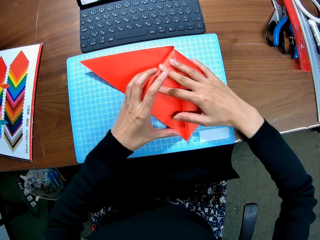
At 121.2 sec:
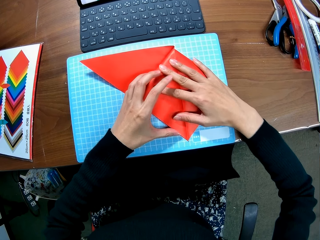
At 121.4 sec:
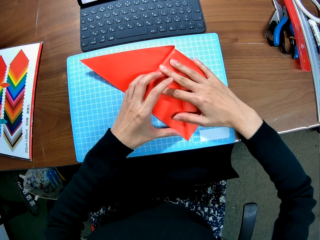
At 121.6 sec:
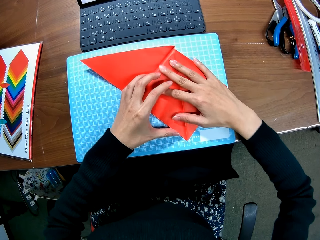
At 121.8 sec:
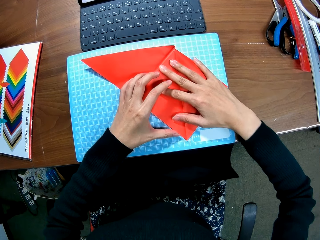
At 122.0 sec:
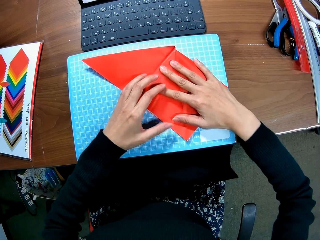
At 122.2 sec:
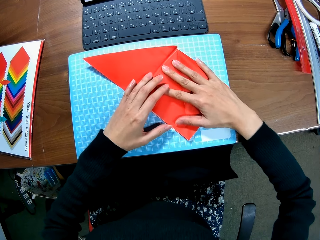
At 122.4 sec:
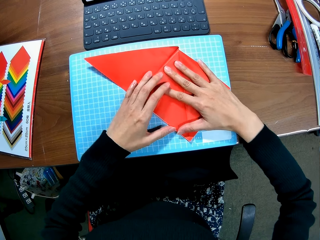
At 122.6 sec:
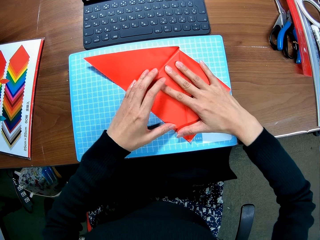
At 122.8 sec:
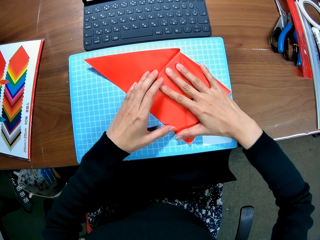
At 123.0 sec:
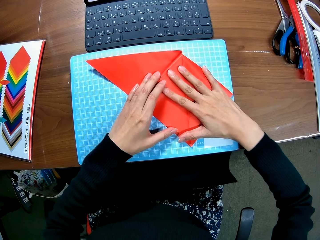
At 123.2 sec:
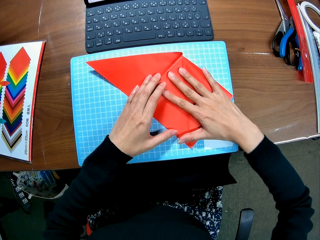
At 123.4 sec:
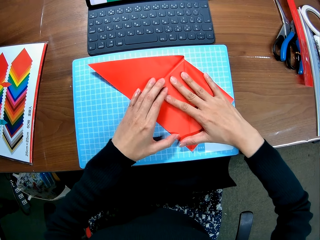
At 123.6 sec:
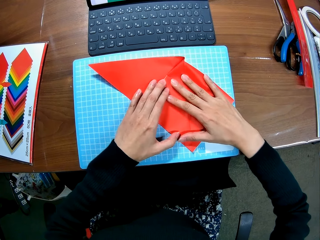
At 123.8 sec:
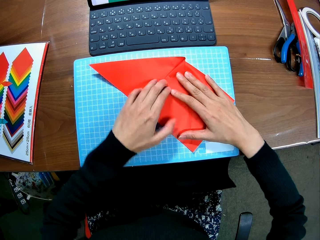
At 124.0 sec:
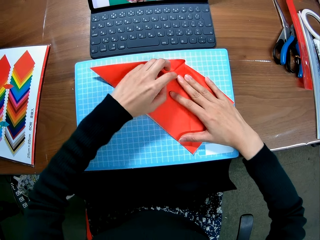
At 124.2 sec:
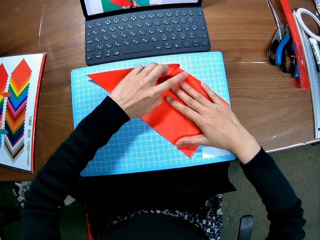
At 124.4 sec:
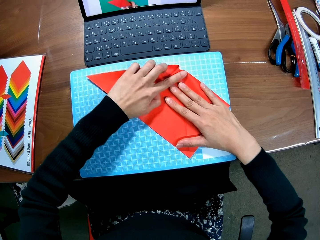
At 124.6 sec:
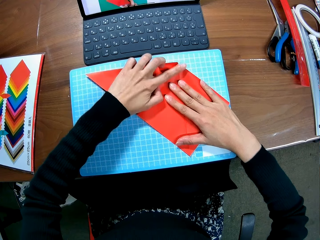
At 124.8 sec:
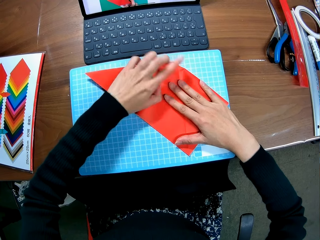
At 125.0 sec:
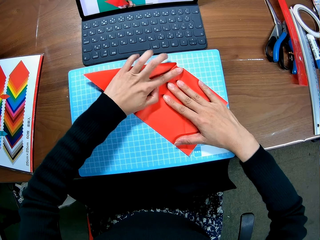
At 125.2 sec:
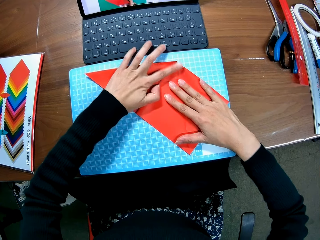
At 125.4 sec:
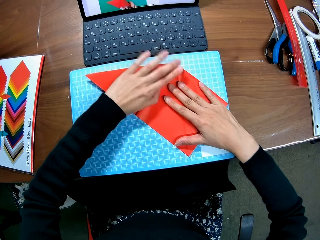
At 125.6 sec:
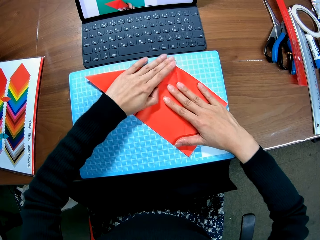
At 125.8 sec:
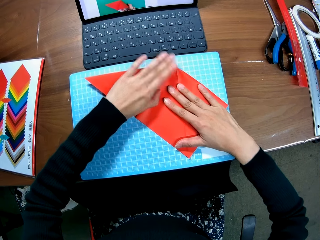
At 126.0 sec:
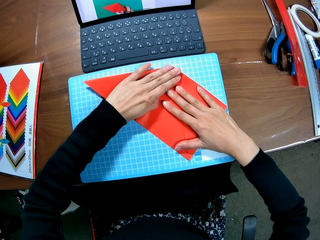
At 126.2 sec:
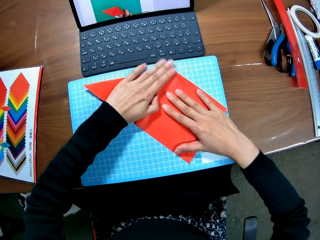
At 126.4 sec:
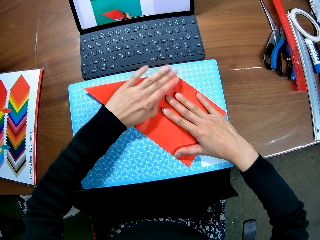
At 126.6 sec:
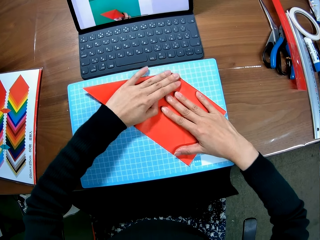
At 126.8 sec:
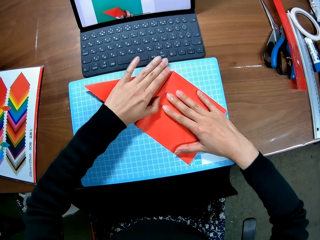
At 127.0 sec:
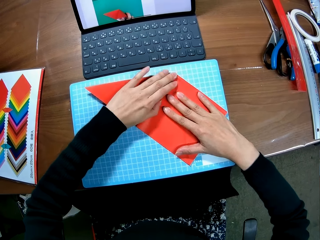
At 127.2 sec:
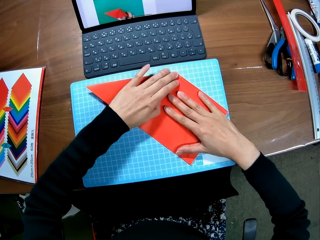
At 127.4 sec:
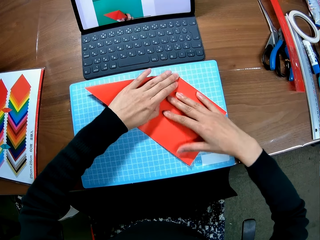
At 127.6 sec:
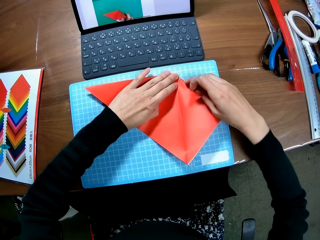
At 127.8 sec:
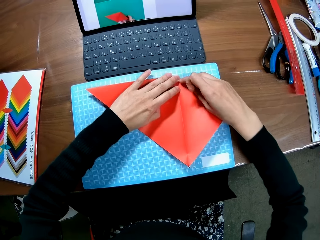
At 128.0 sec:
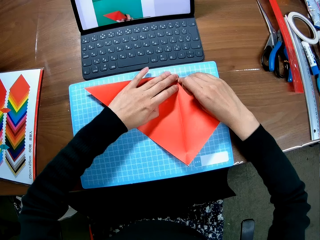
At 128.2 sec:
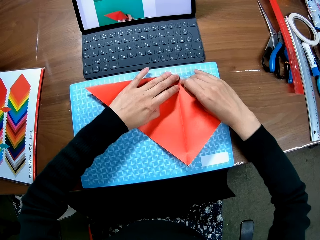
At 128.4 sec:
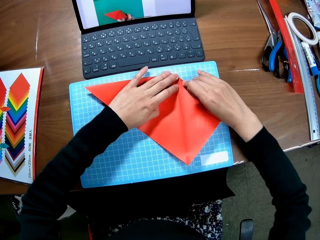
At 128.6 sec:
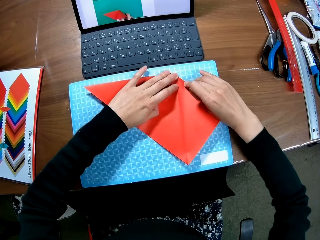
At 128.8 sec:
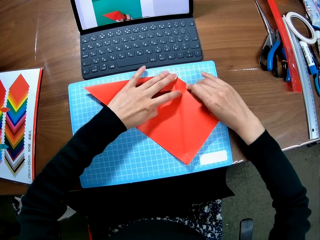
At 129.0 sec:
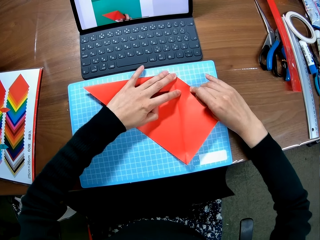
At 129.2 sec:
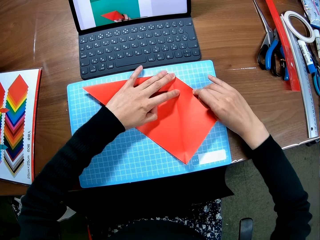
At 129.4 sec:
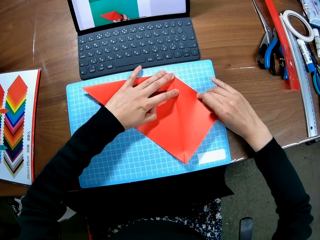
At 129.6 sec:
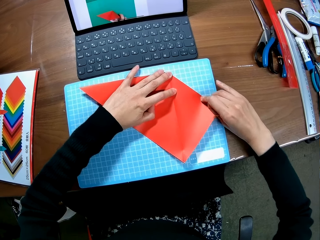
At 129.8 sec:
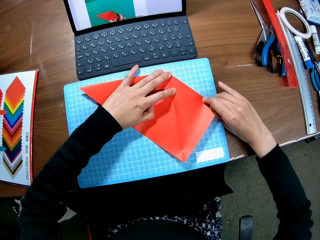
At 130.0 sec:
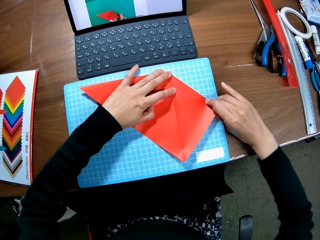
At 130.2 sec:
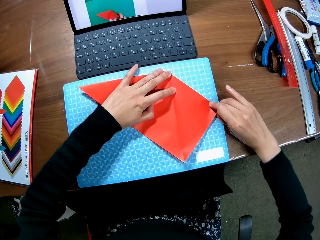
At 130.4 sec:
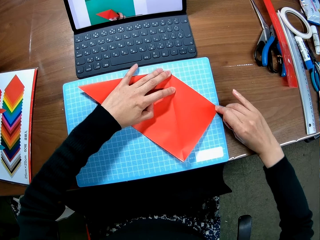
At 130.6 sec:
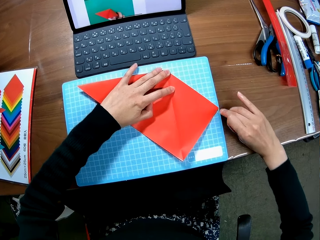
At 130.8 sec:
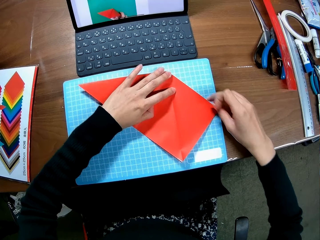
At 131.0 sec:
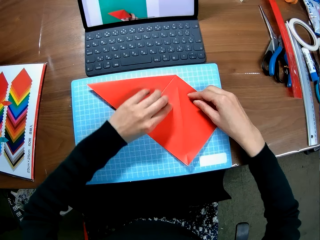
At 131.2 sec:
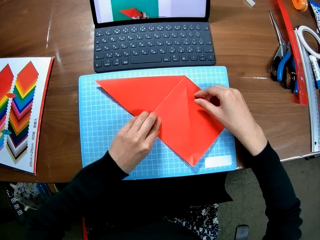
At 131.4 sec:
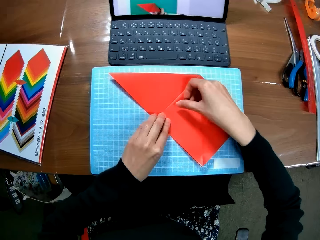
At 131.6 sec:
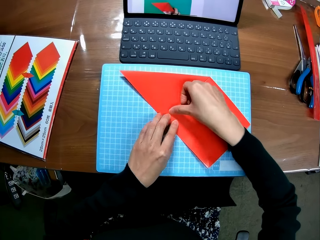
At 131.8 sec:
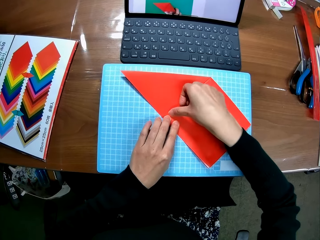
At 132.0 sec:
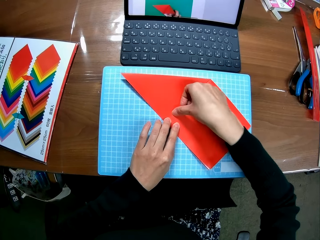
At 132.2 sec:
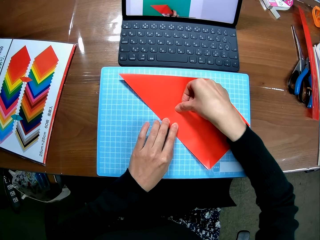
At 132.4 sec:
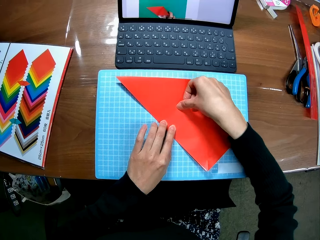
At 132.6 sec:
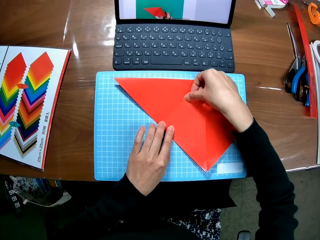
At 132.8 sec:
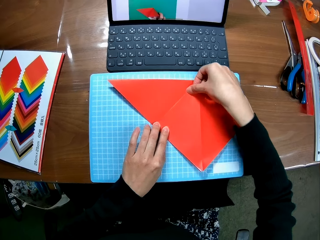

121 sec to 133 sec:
The camera wearer straightens the edges of the paper piece.

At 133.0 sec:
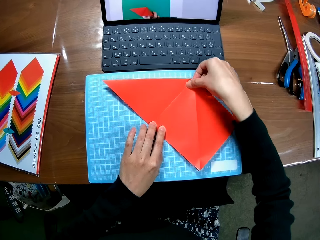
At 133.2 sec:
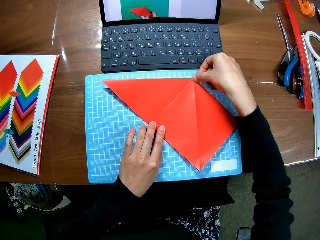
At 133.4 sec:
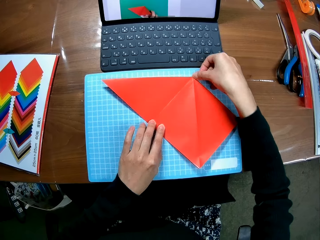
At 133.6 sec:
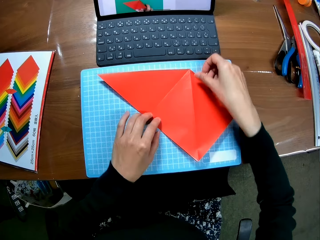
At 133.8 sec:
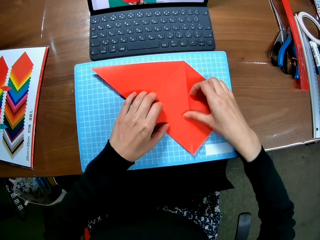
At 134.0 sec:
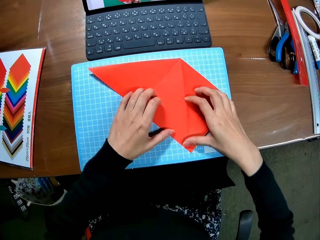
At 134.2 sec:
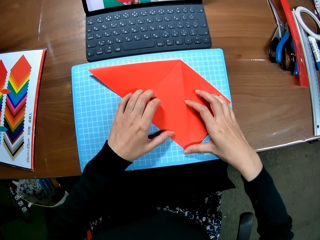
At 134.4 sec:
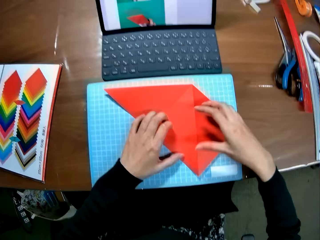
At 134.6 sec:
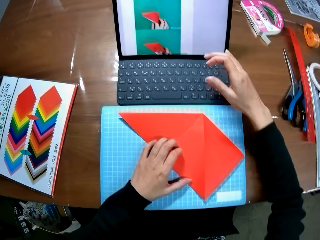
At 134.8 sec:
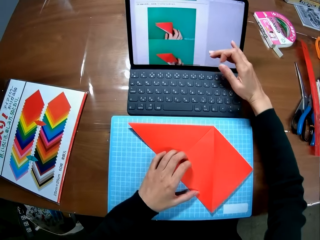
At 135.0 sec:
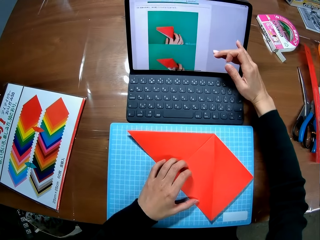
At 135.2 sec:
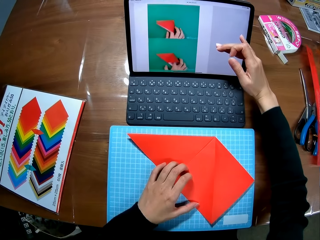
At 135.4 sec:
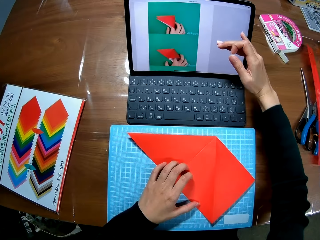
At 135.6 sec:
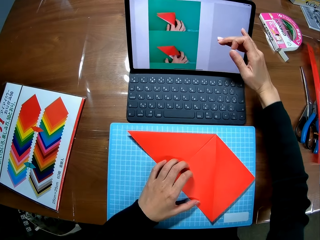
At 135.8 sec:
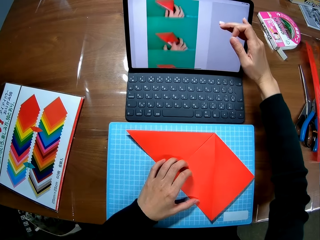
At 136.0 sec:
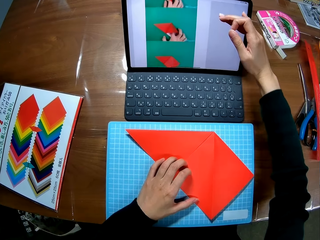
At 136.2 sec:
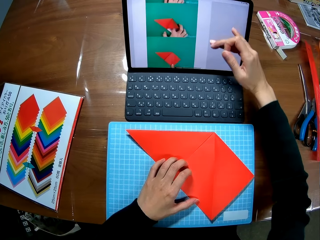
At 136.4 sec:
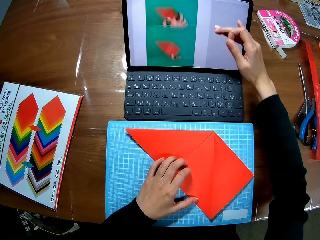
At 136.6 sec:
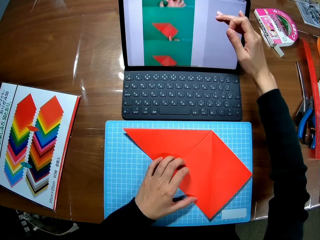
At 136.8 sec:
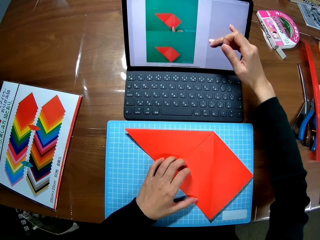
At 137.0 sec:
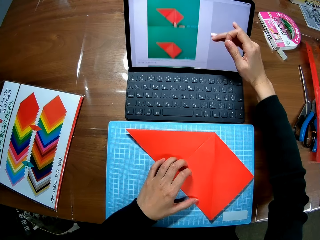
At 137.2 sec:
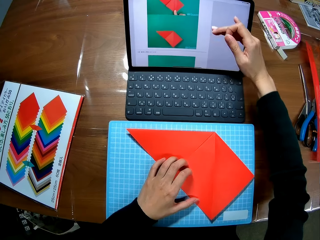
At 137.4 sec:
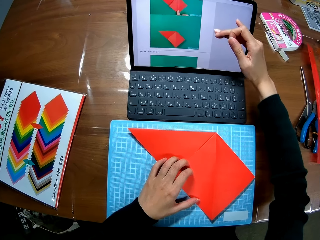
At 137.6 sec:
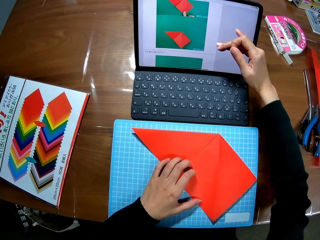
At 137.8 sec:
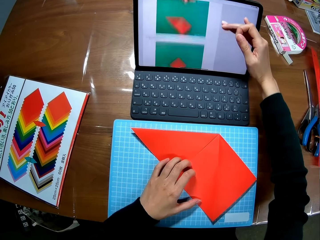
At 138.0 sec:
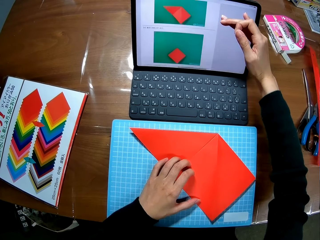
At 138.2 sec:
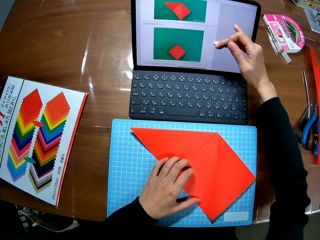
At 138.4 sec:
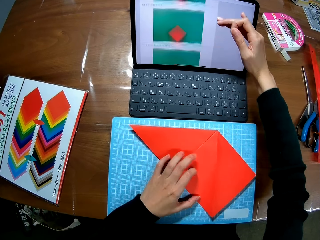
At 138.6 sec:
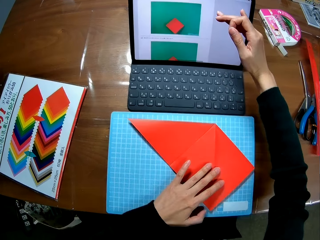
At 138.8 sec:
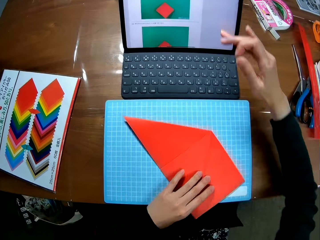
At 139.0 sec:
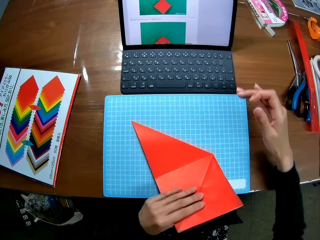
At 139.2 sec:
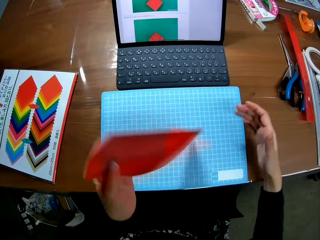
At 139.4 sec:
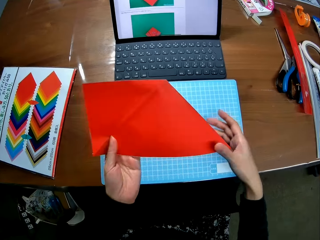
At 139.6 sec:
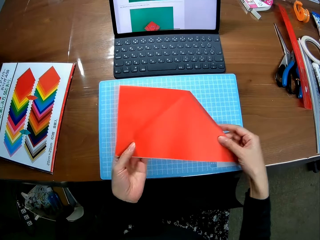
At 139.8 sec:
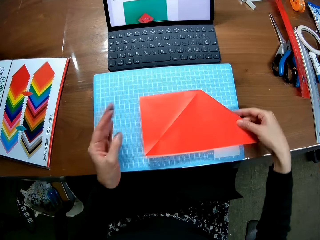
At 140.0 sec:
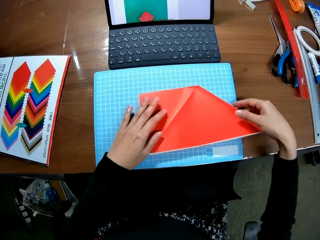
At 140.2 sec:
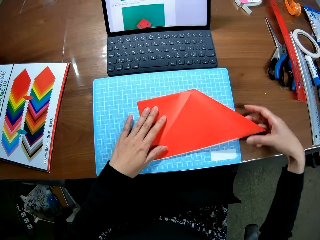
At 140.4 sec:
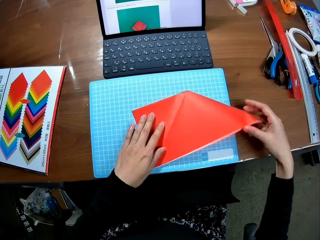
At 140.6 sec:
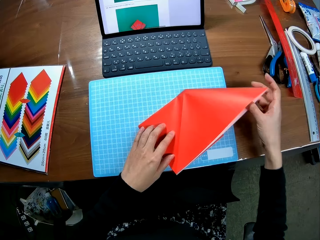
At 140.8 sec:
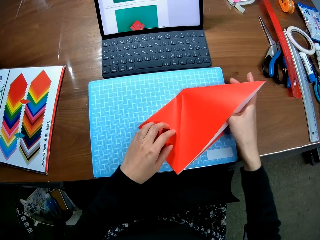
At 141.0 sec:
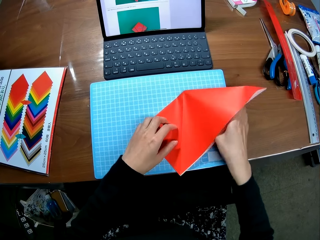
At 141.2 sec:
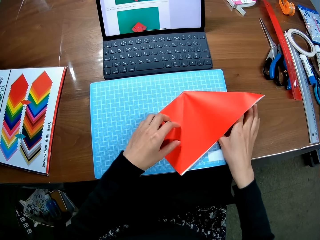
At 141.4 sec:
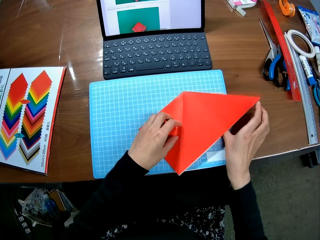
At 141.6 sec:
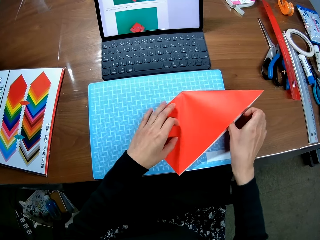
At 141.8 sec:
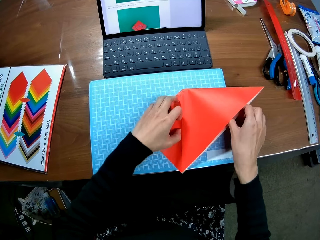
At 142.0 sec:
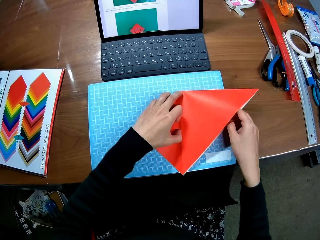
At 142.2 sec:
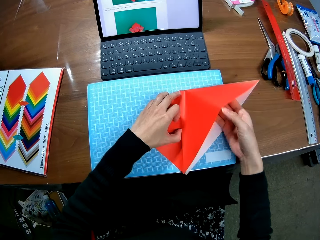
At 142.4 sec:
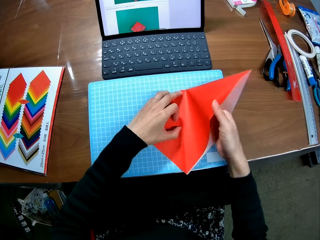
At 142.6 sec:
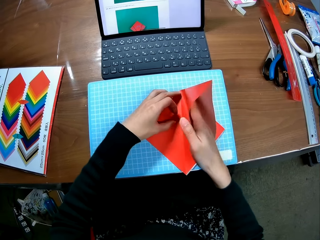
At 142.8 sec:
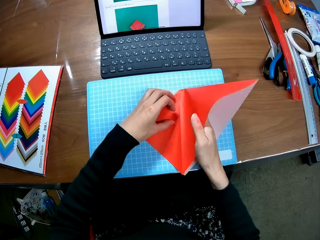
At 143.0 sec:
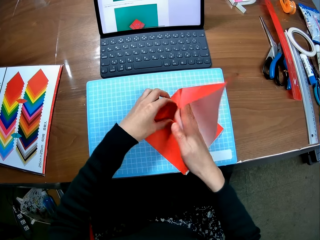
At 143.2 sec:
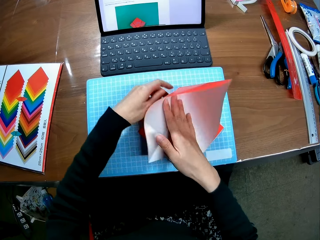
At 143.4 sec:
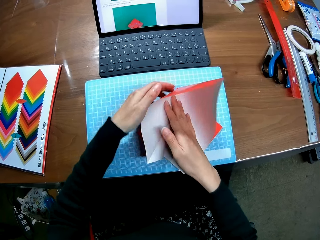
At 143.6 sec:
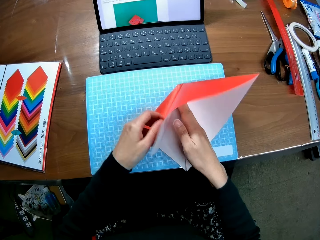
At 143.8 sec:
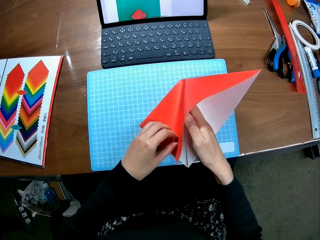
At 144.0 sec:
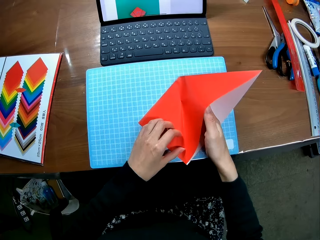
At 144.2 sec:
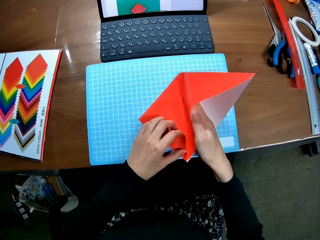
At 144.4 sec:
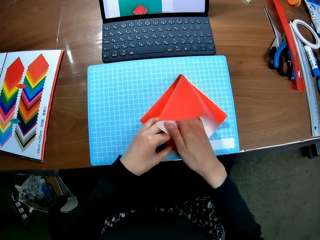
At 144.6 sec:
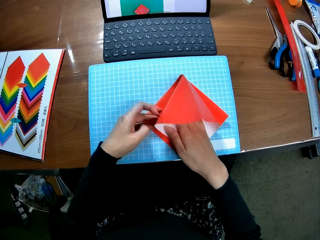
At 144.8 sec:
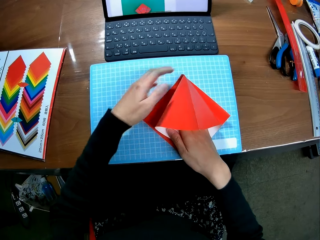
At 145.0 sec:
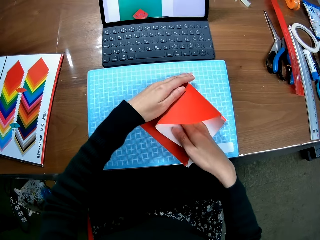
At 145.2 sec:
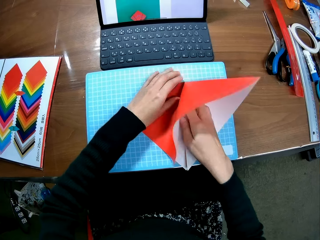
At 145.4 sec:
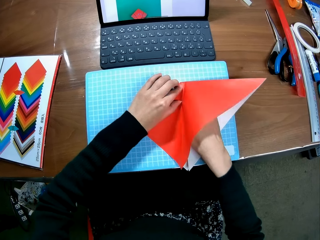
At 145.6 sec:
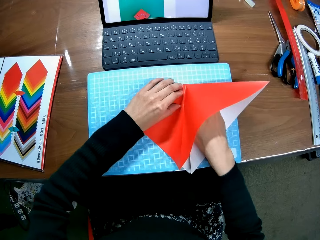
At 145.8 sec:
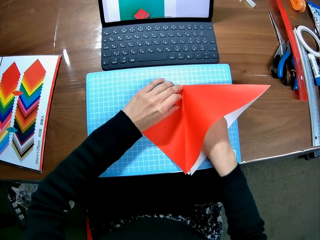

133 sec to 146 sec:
The camera wearer scrolls up the screen of the laptop with her right hand. She flips the paper piece. She folds the paper piece.
